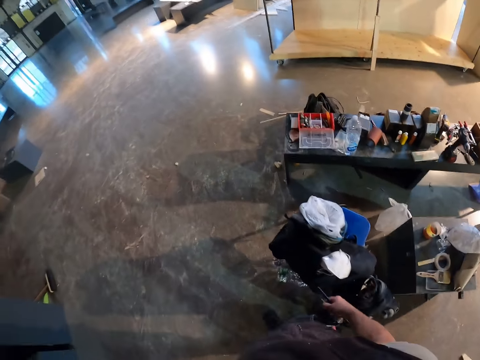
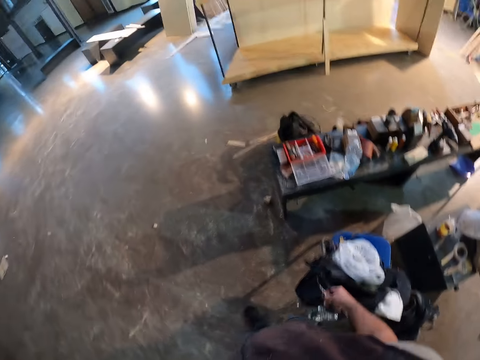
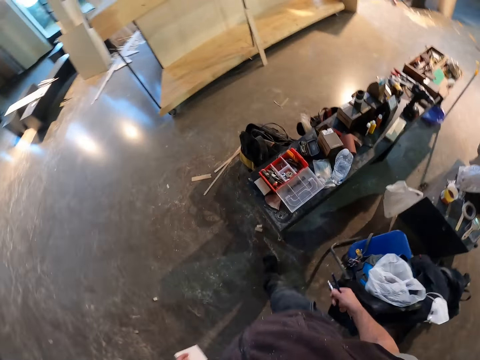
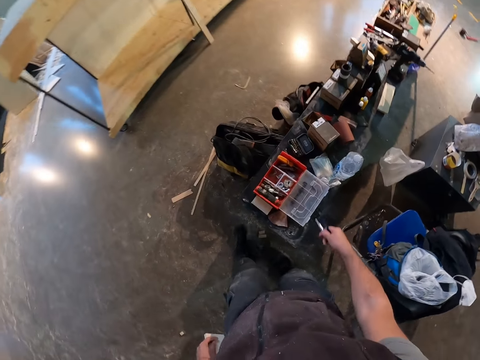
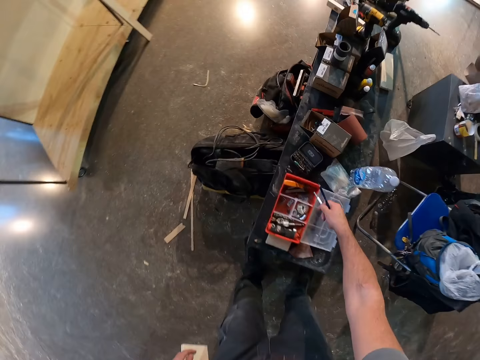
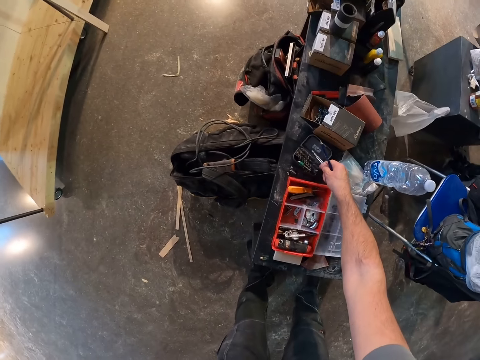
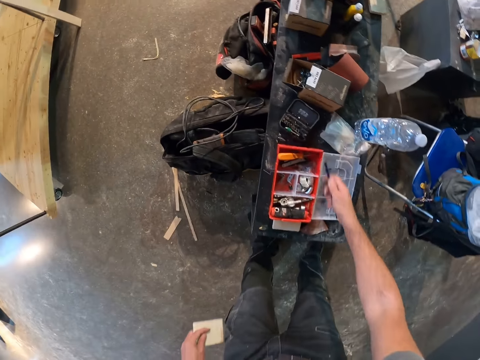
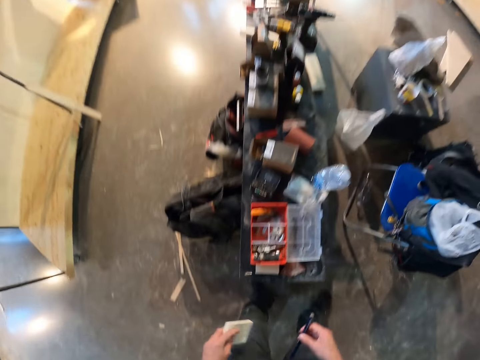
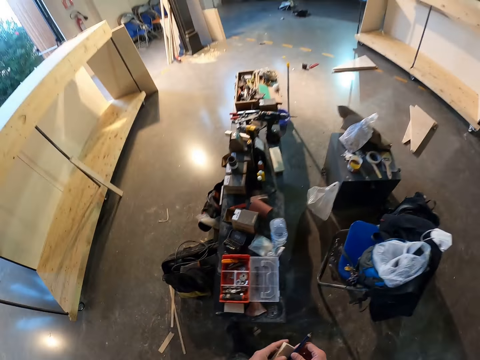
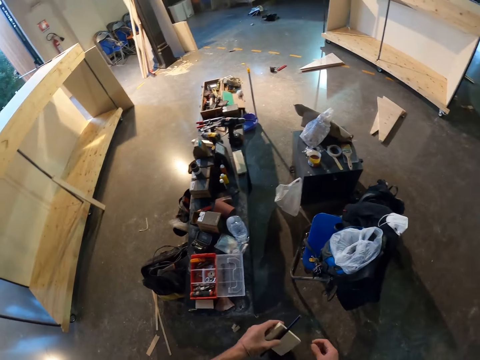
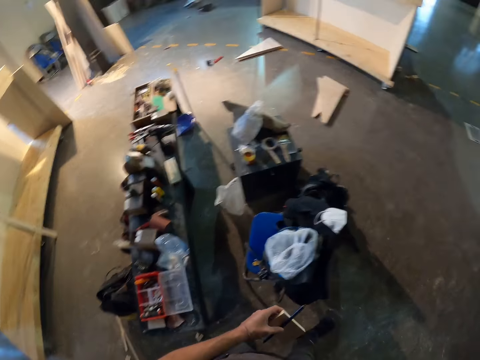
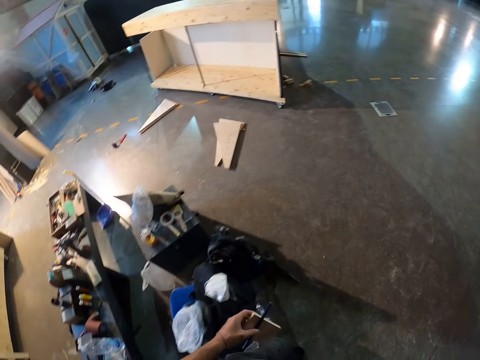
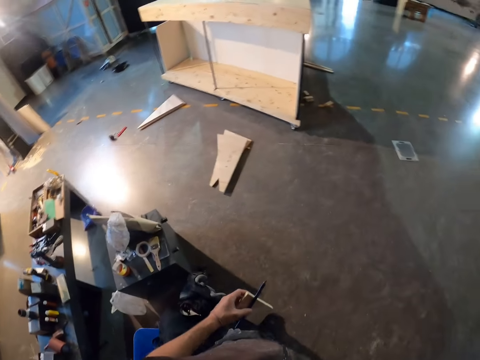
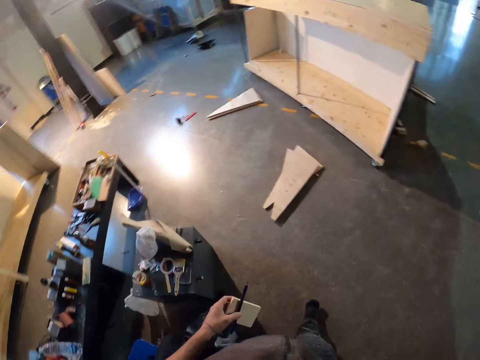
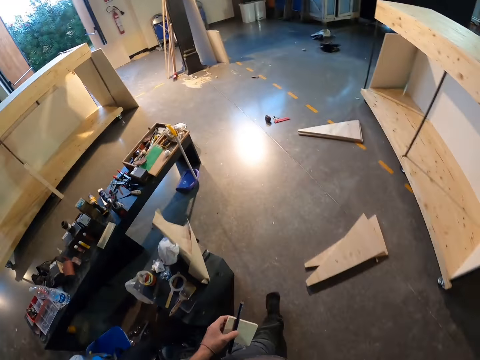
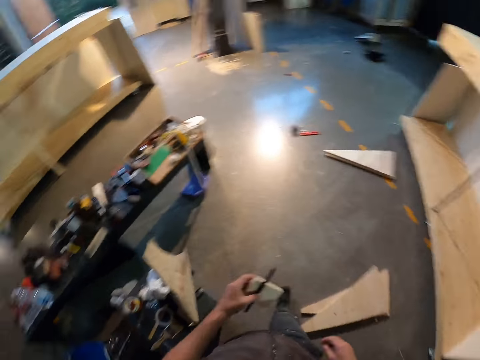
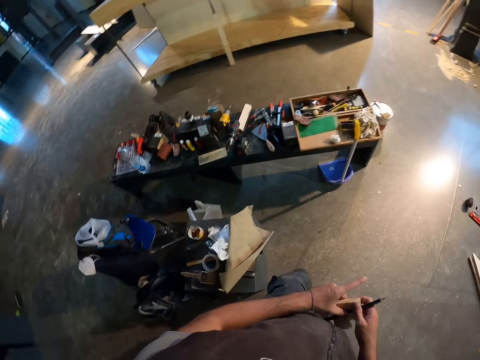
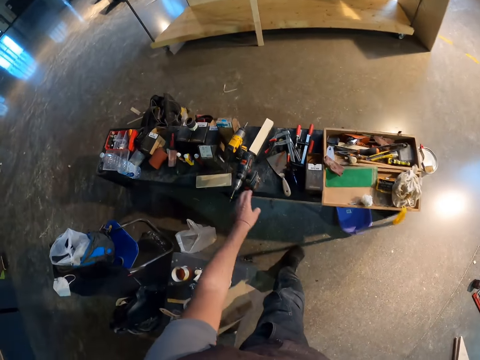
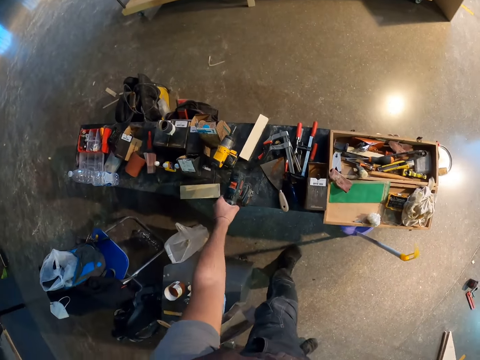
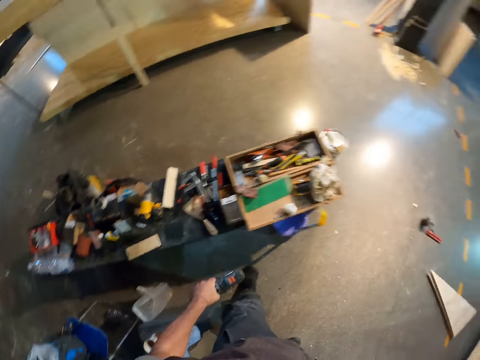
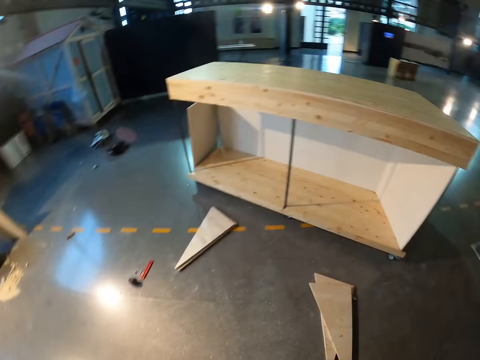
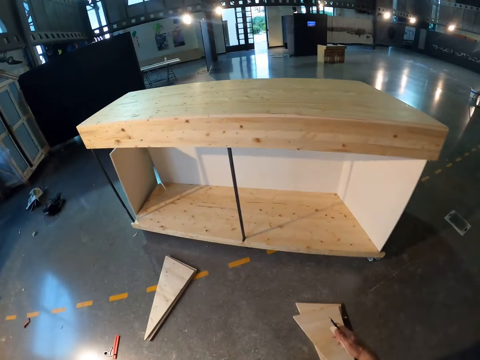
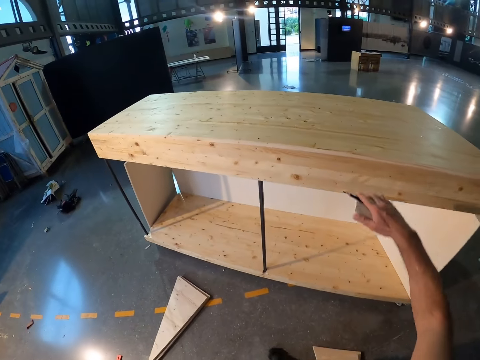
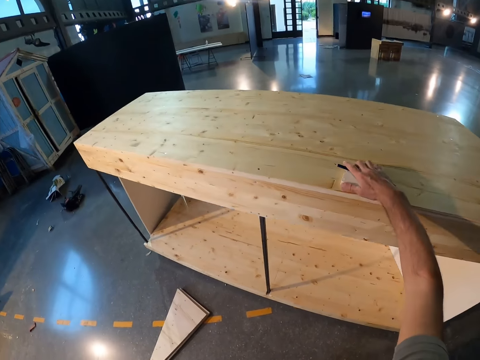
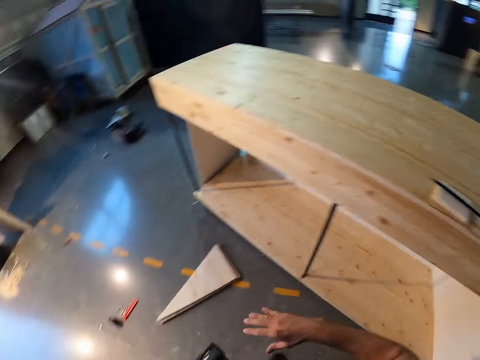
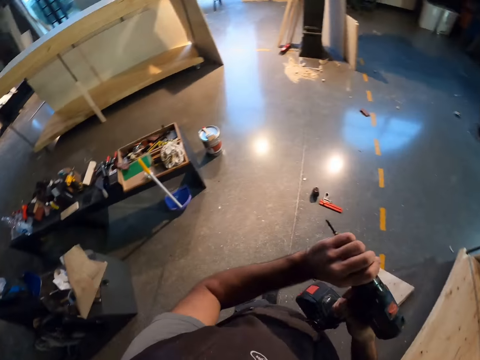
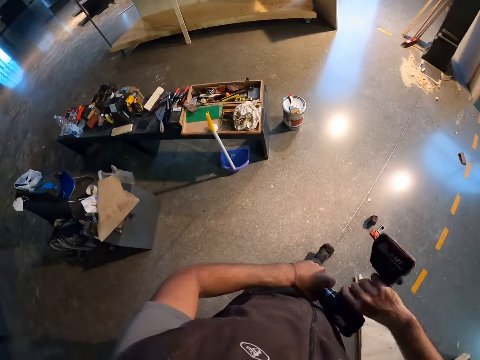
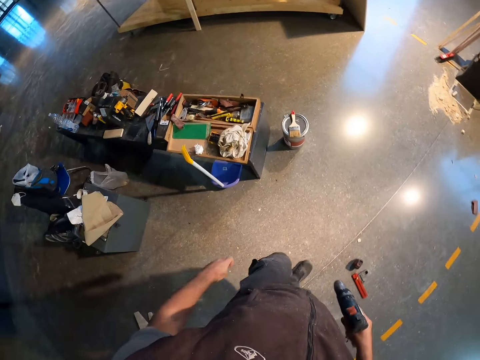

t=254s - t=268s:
The camera wearer walks towards a work bench. He drops the bit into a bit box set on the work bench with his right hand. He passes the pen to his left hand from his right hand. He walks. He passes the pen and the wooden plank or piece of wood to his right hand from his left hand. He holds the pencil and the piece of wood on the other hand. He picks the cordless screwdriver or drill with his left hand. He looks aside, walks, and lifts his hand up. He drops the pen and the wooden plank on the wooden bench with his right hand. He passes the cordless screwdriver to his right hand from his left hand. He loosens the chuck on the cordless screwdriver with his left hand. He holds the drill. He walks. He removes the bit in the cordless screwdriver with his left hand.

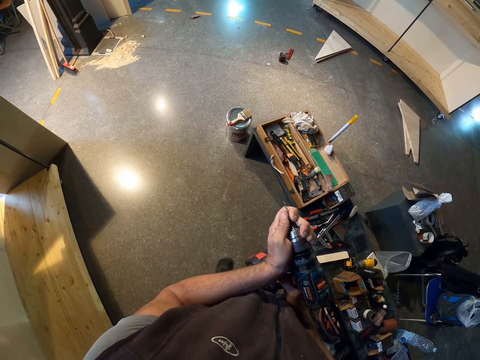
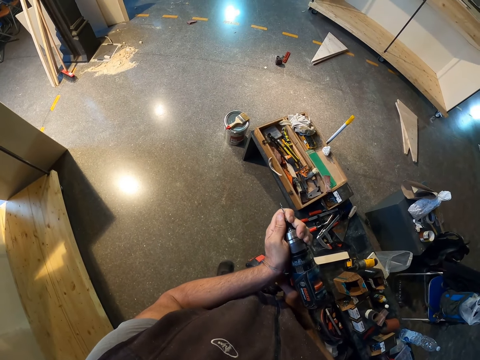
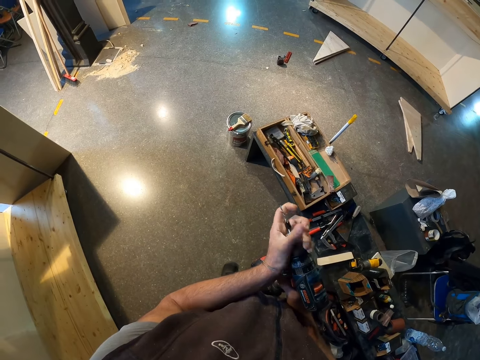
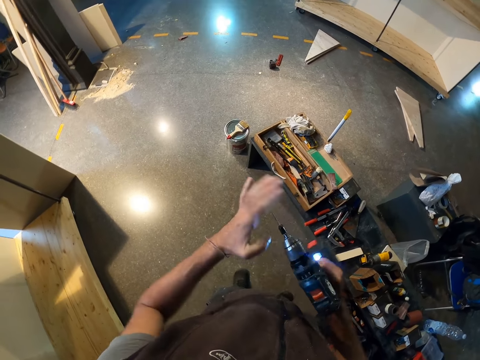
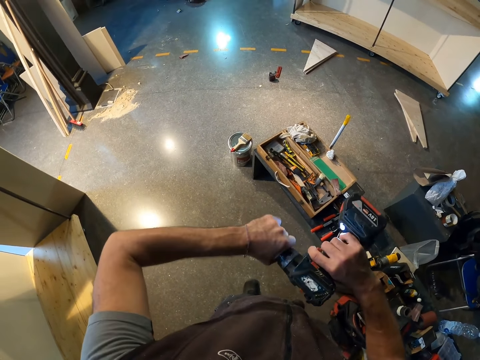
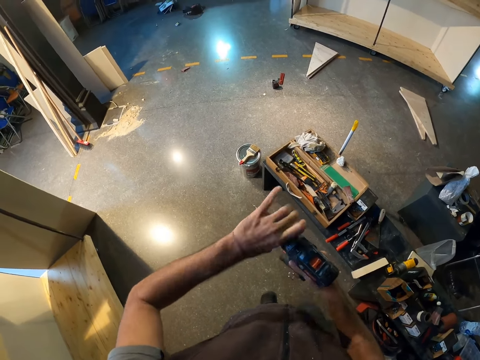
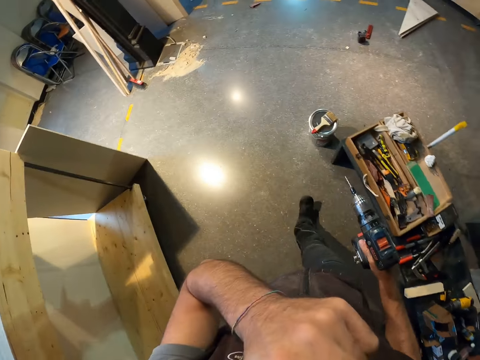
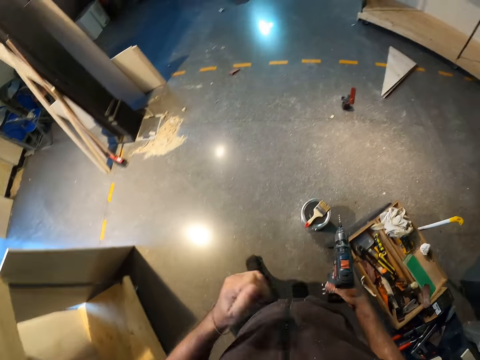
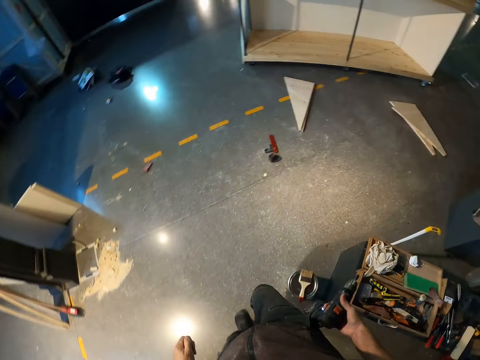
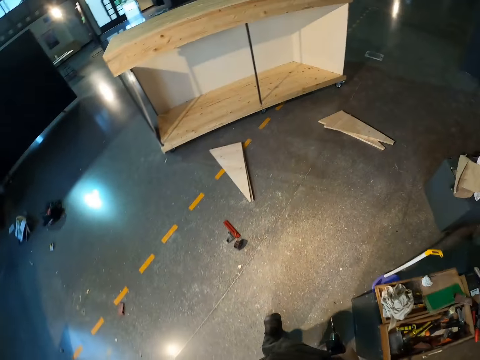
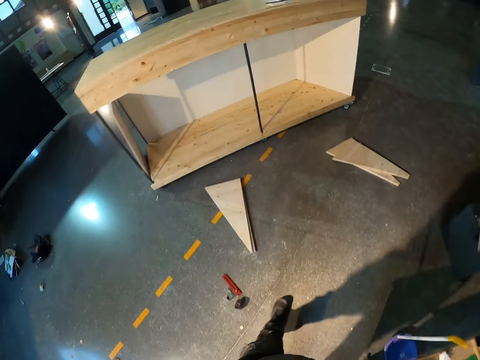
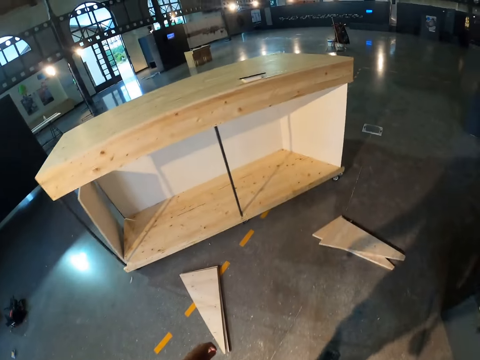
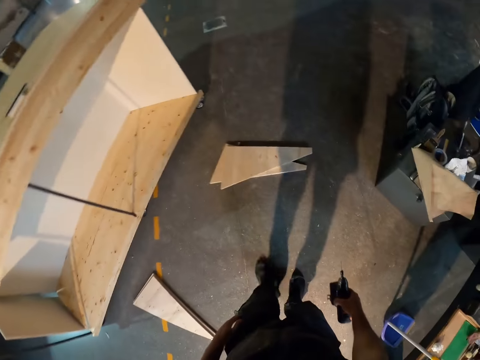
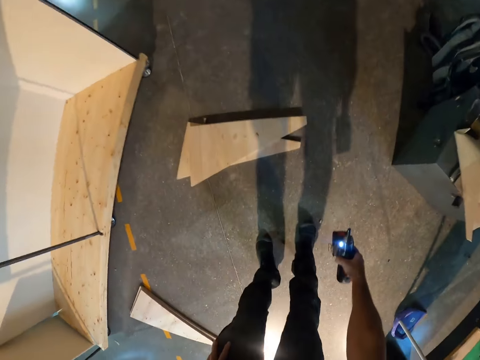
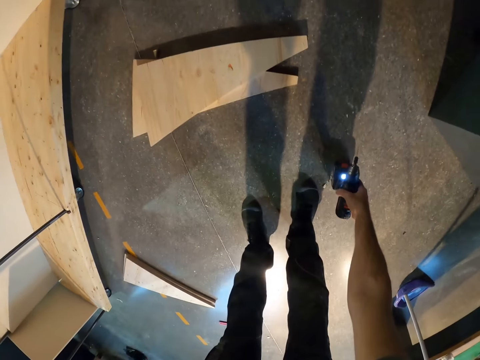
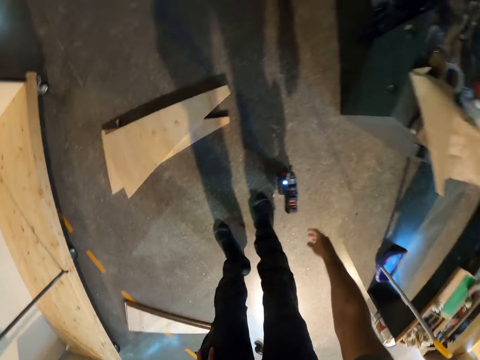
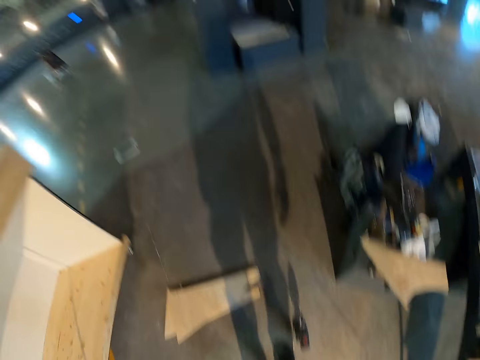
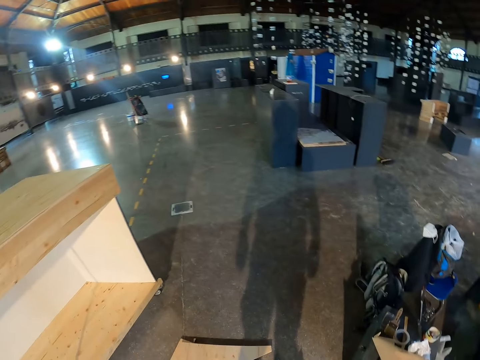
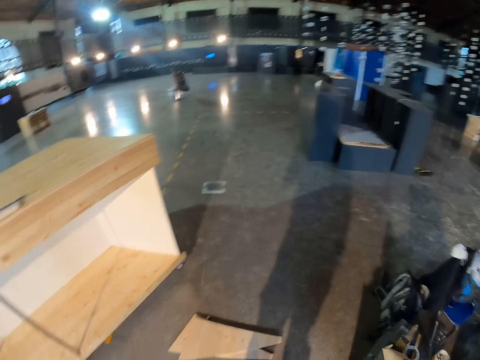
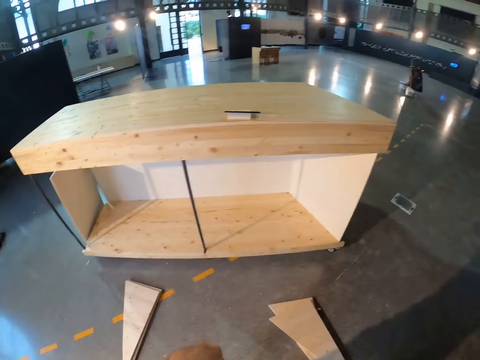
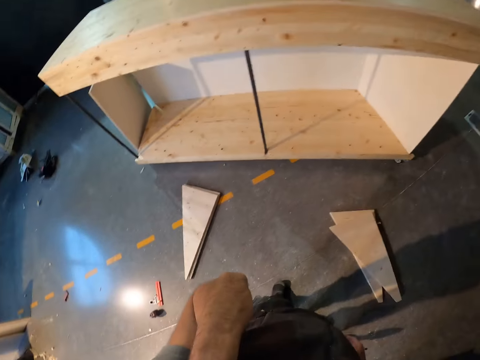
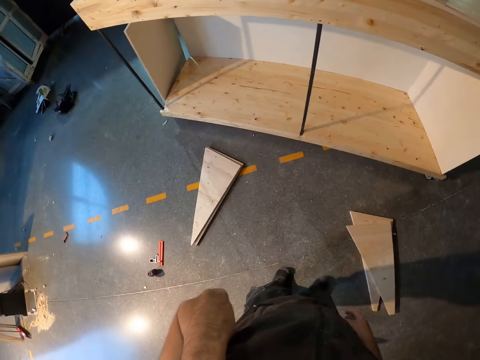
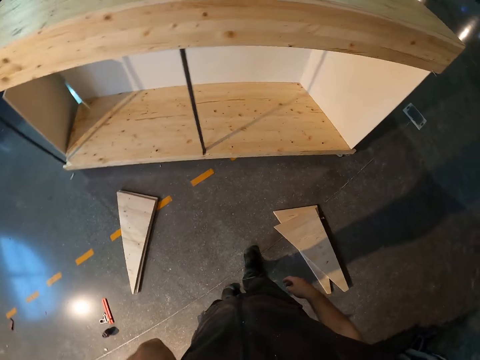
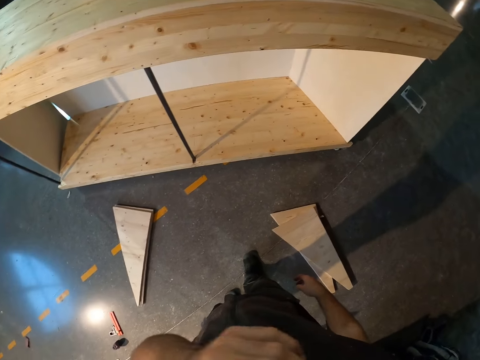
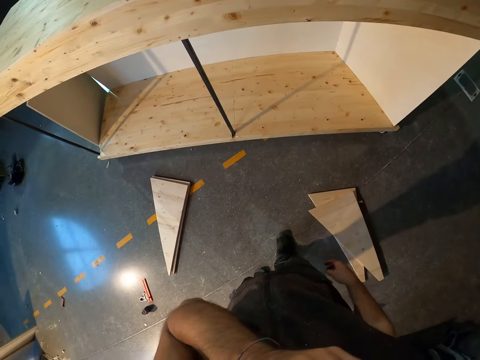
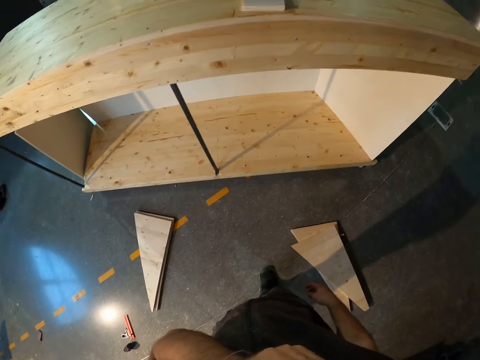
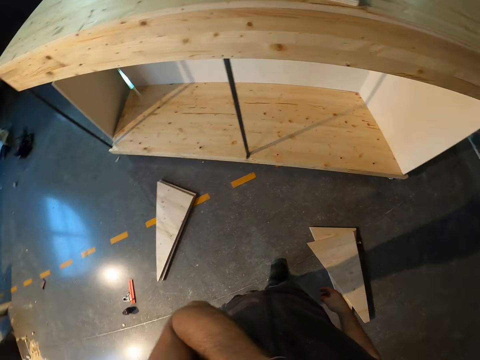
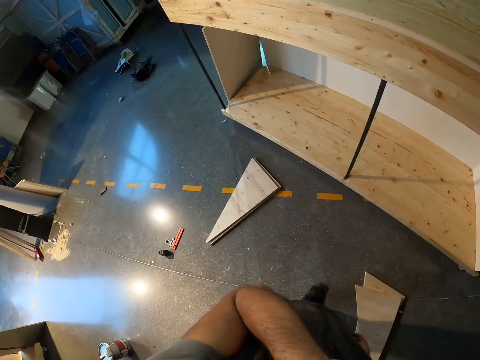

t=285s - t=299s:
The camera wearer touches the drilling machine with both hands. He drops the drilling machine in his right hand on the floor. He looks around.
